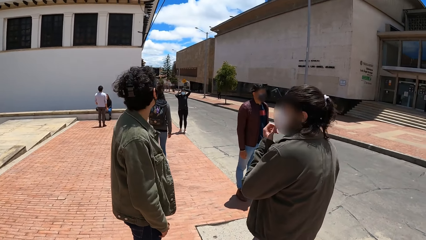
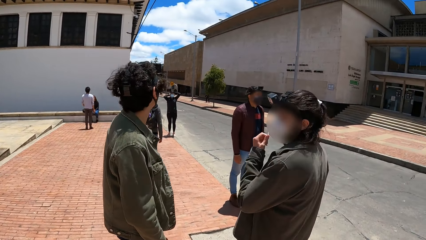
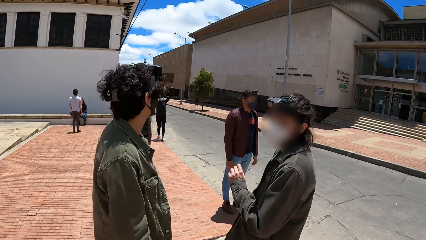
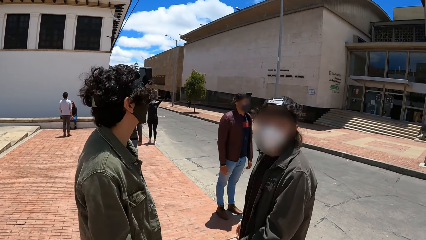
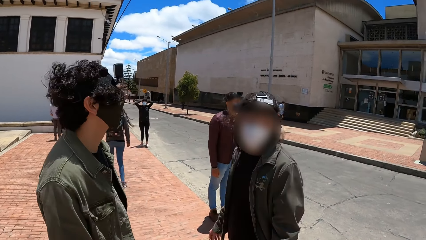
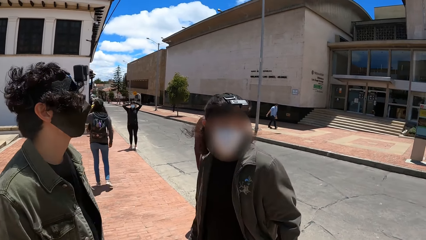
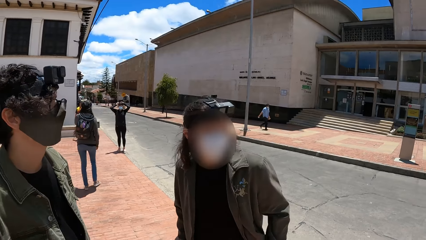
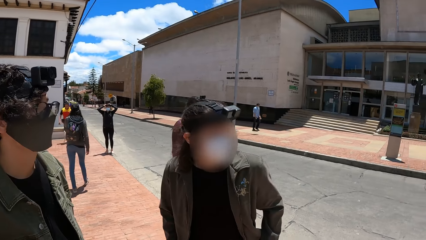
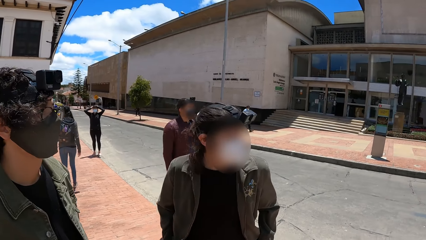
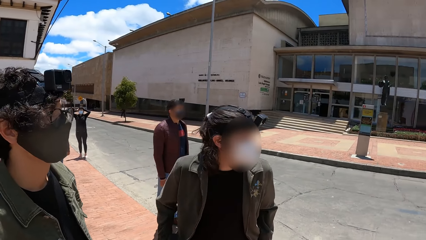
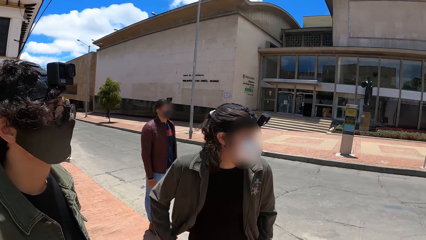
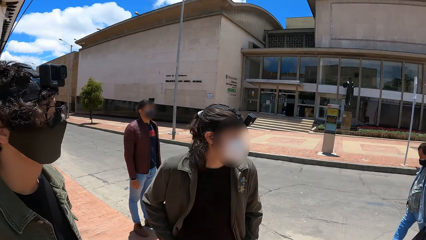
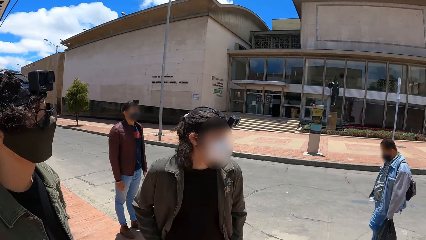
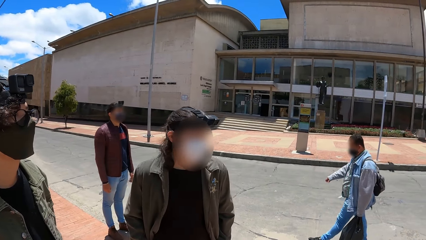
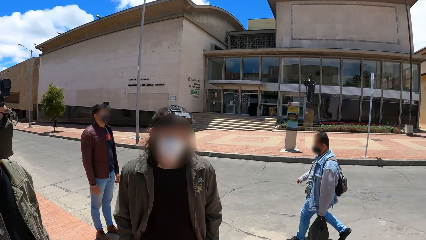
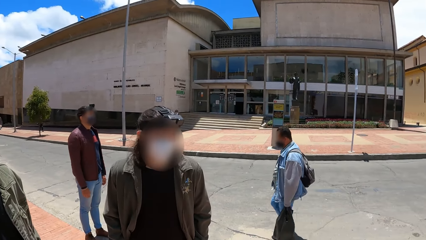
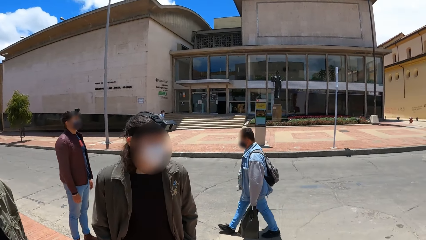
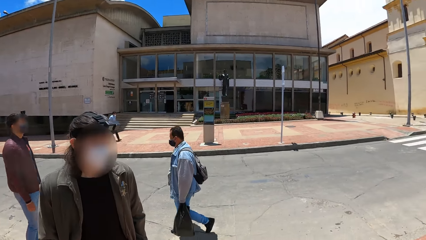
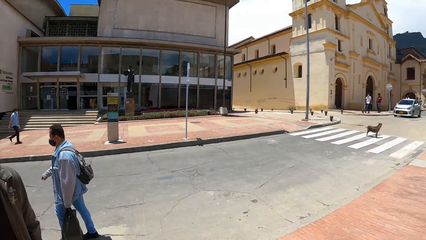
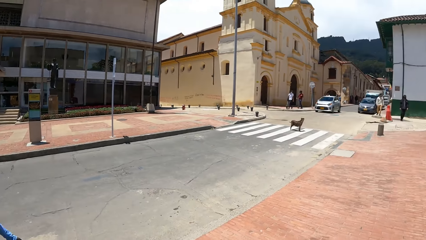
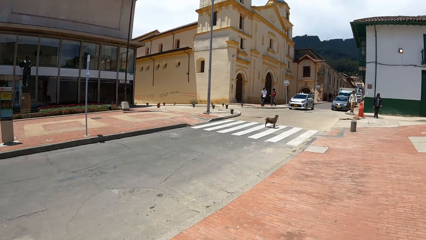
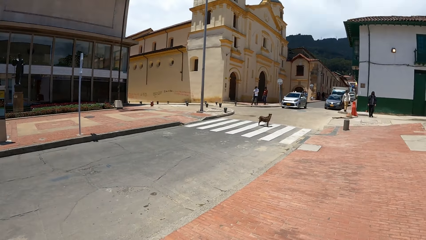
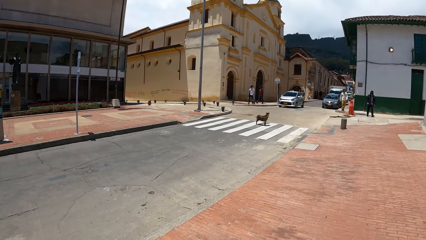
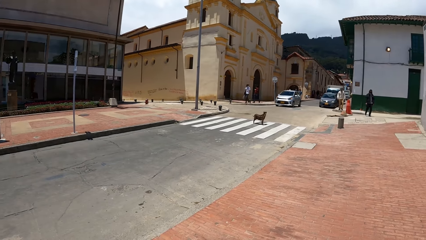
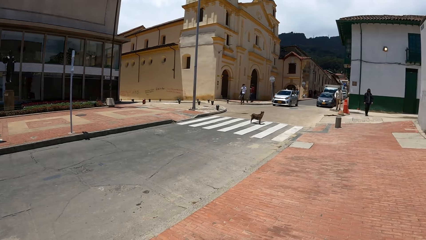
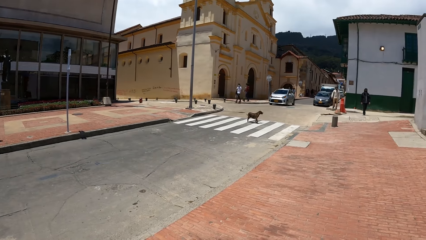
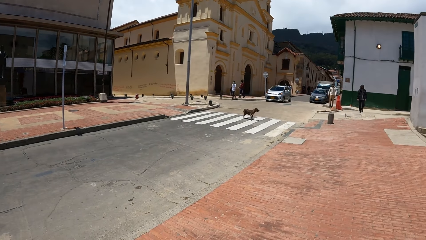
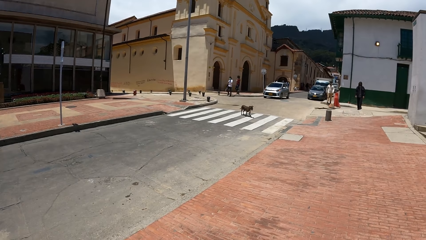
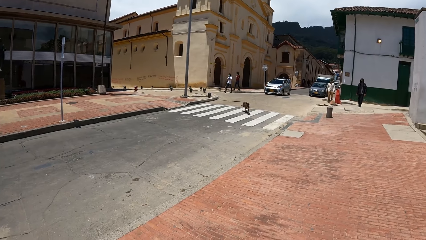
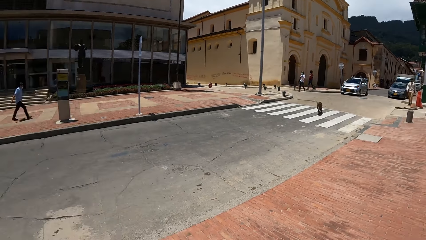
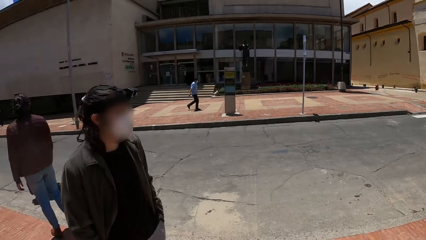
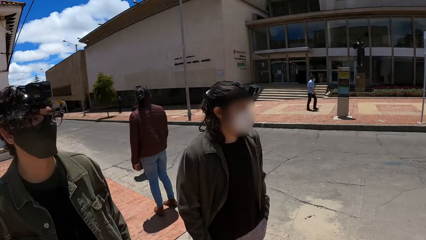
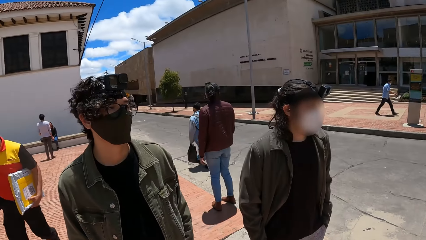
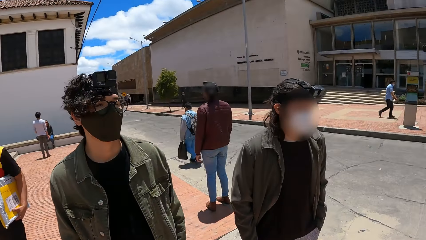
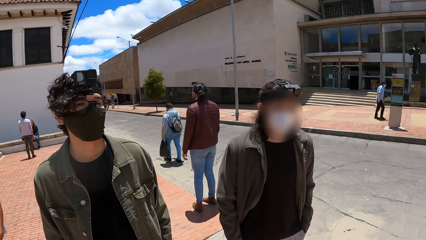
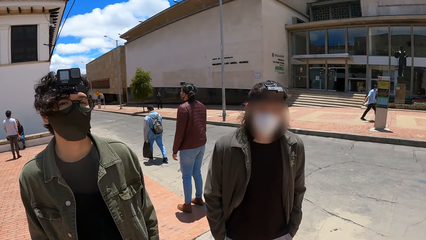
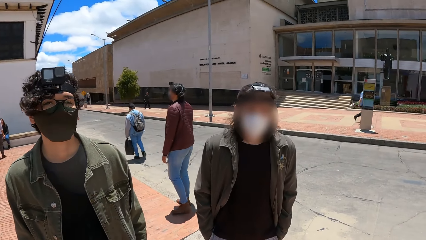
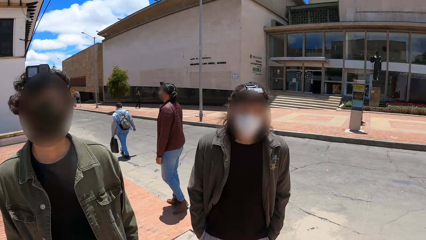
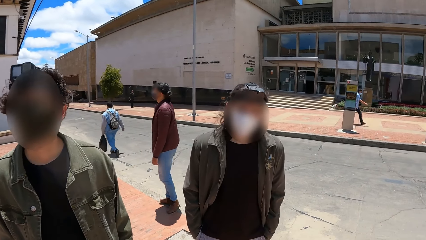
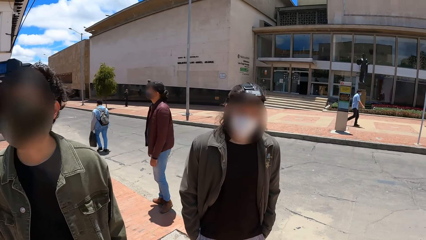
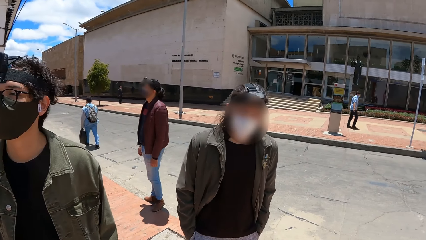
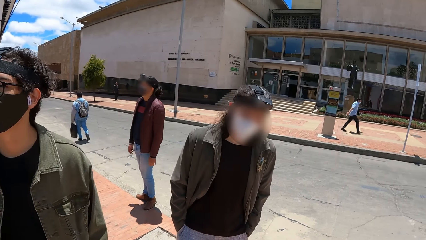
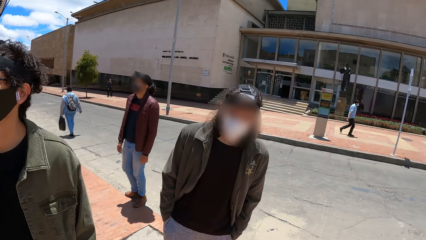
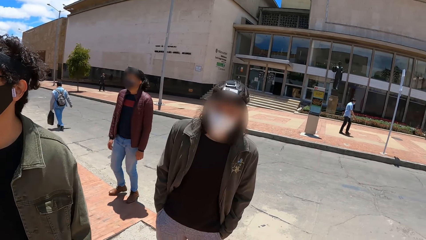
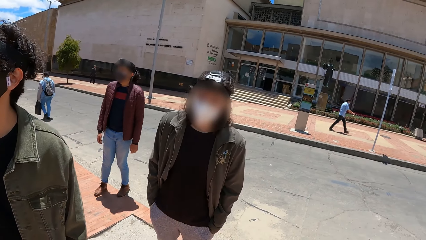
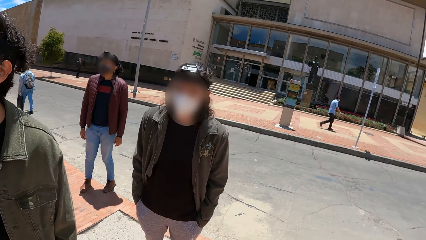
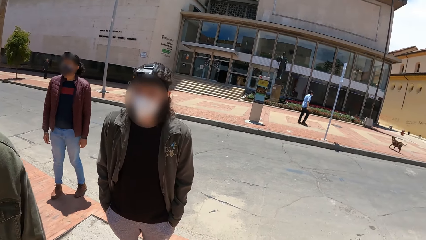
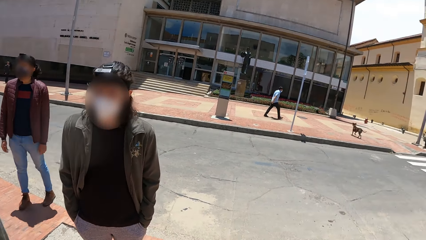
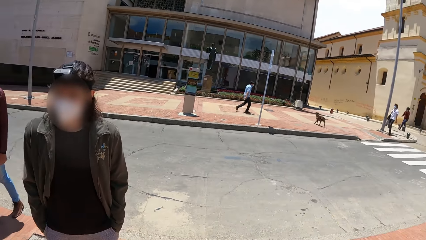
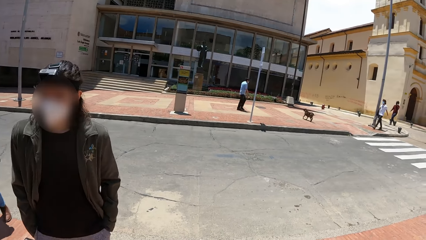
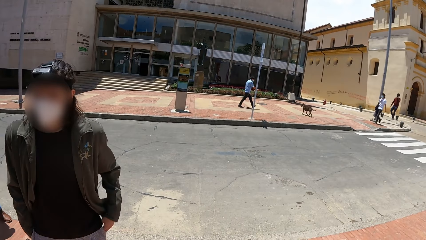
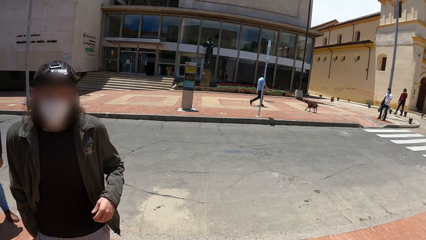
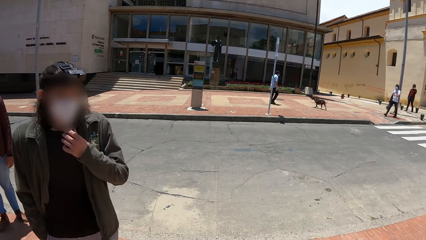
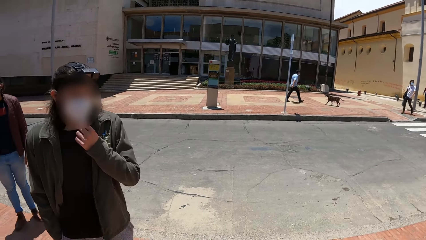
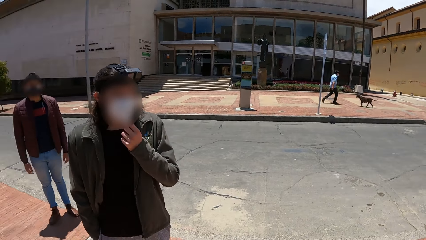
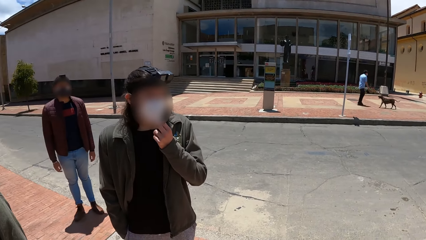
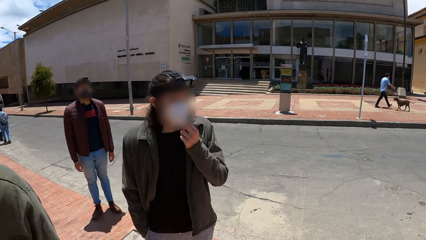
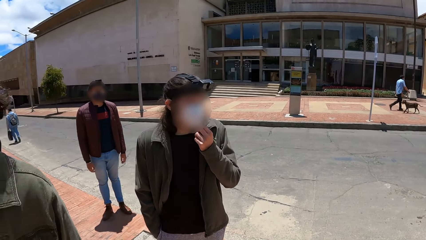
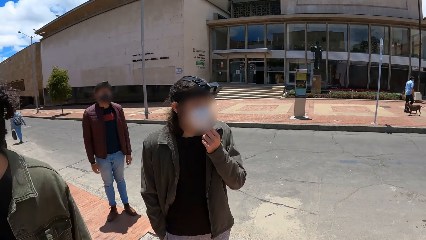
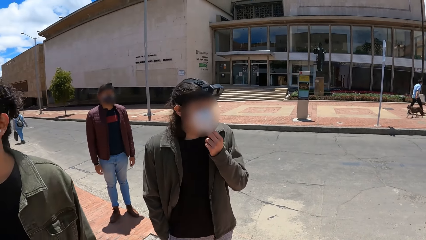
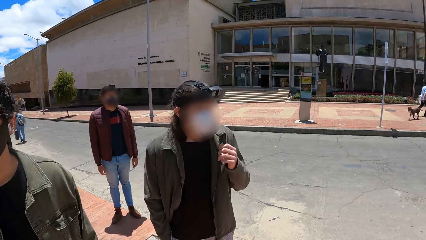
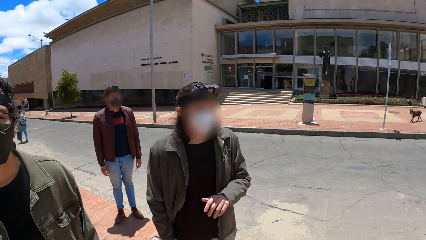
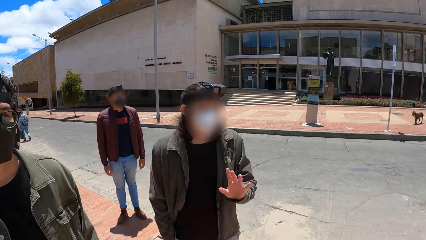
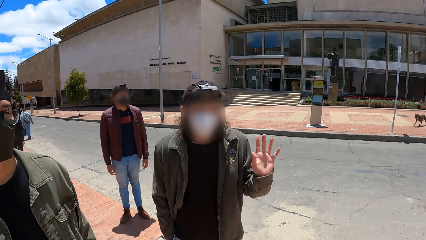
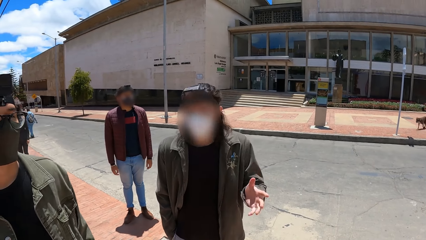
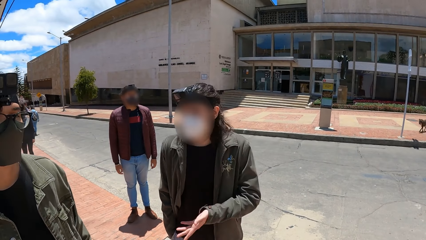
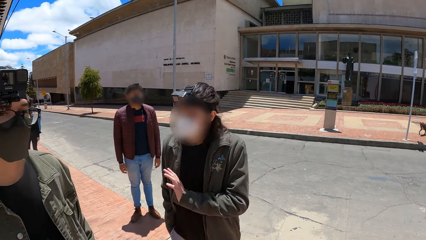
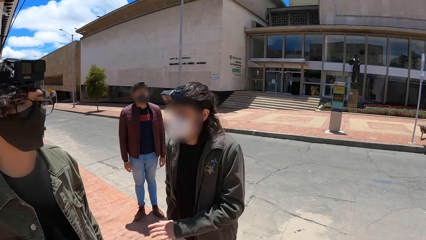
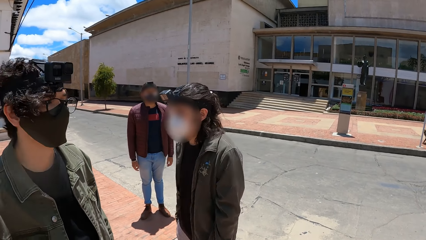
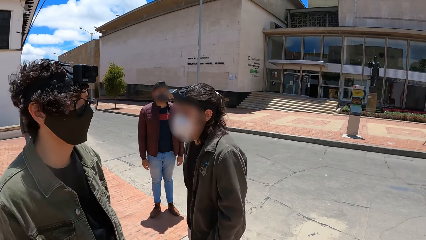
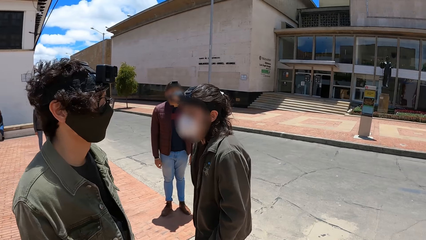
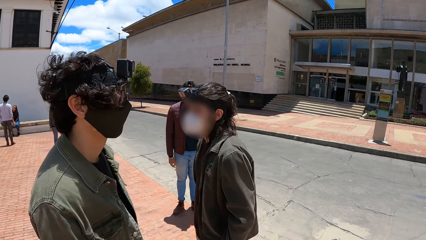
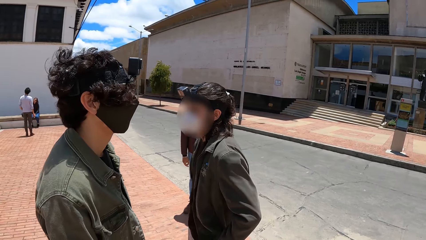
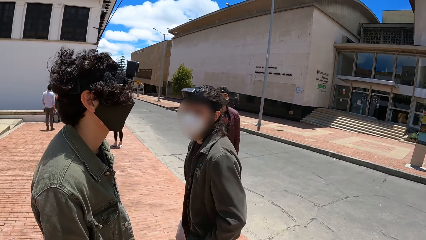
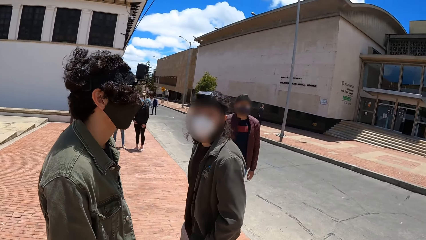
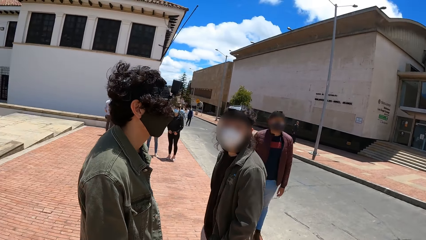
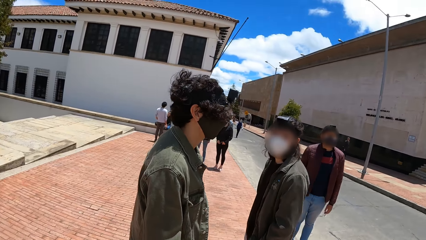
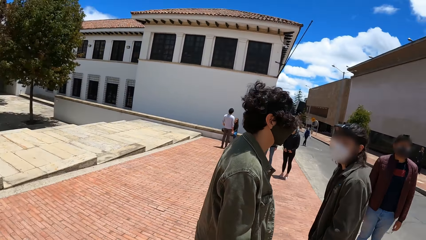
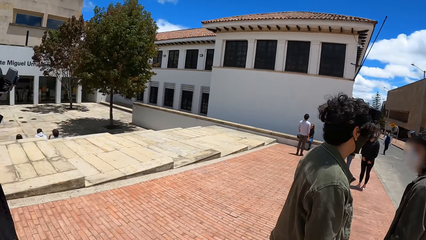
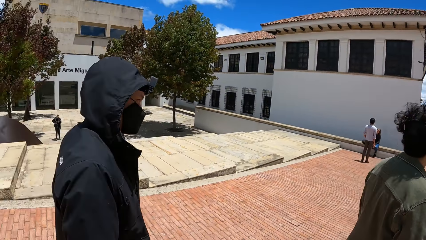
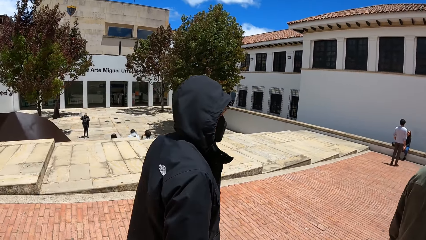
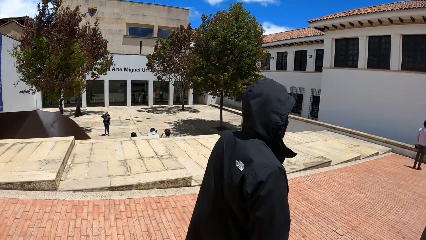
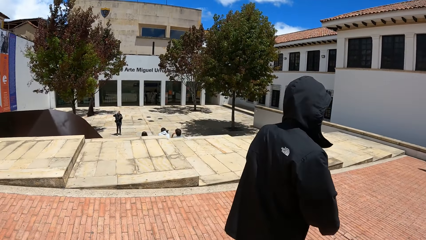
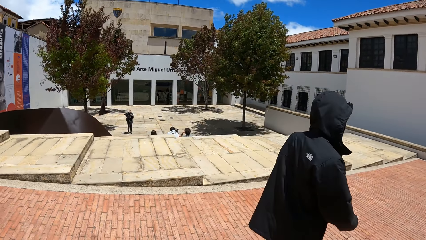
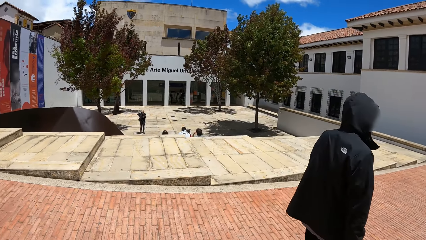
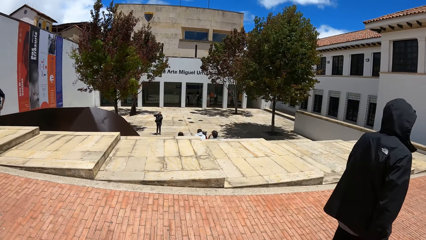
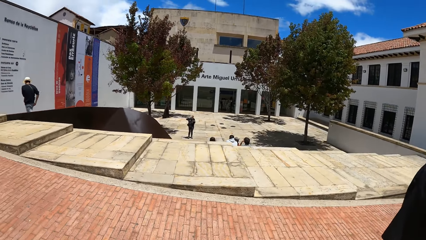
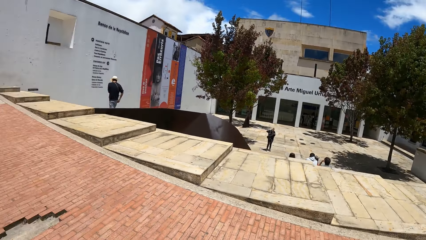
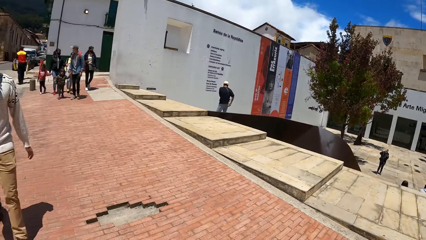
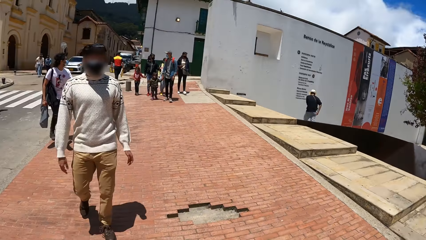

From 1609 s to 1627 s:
The man adjusts the nose mask on her face with his left hand. The man interacts with the camera wearer. The man adjusts the nose mask on her face with his left hand again. He gesticulates with his left hand. The camera wearer looks around.
